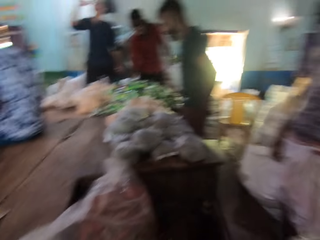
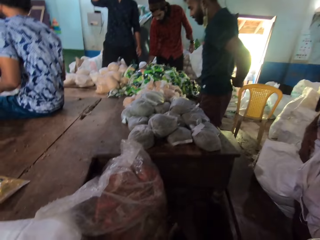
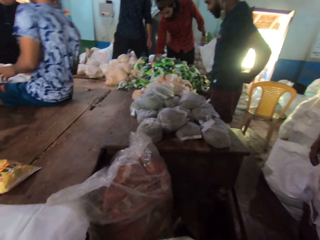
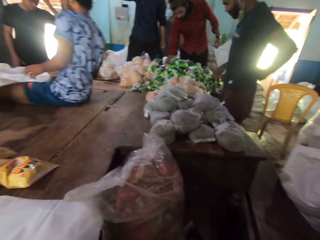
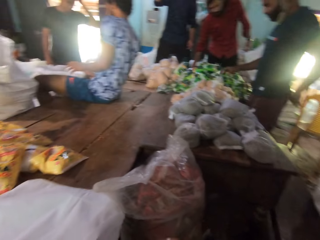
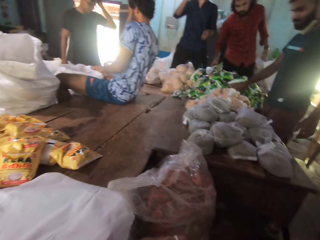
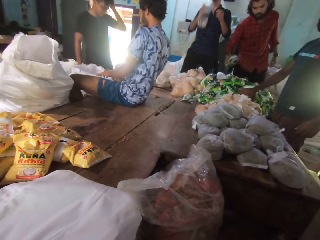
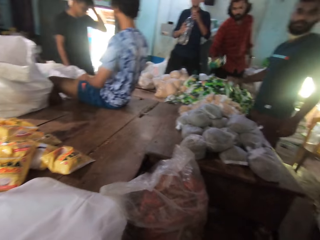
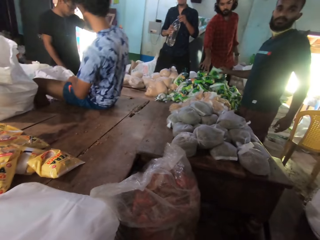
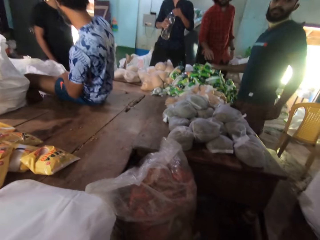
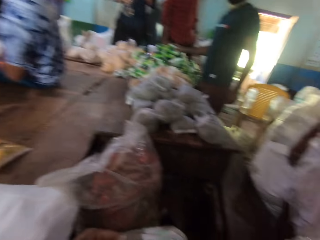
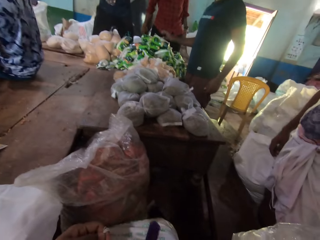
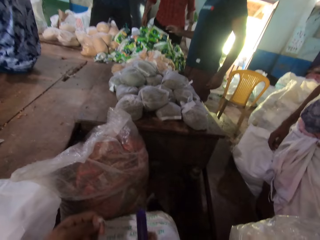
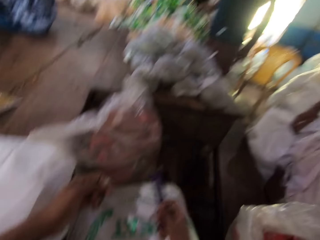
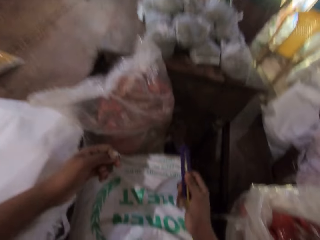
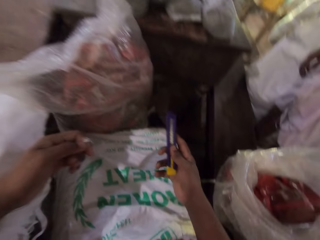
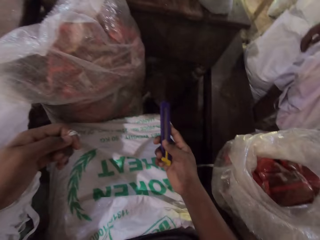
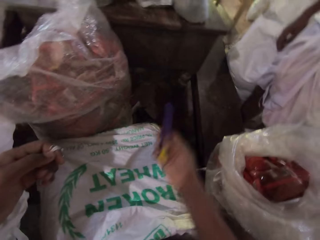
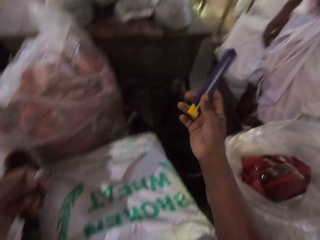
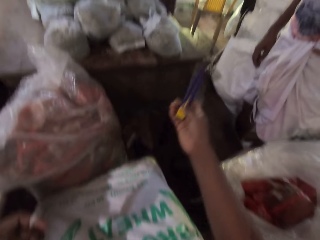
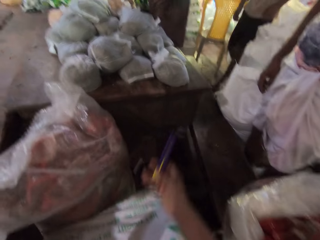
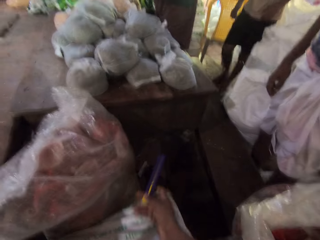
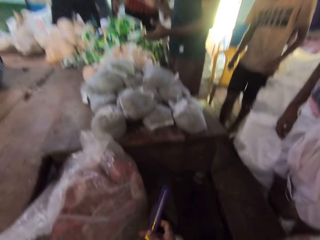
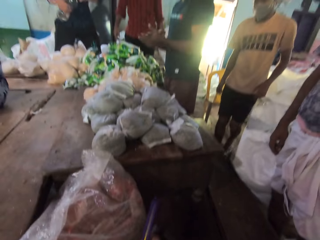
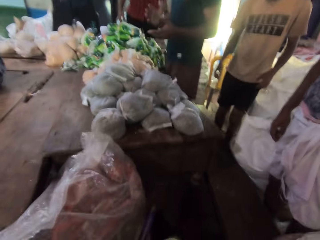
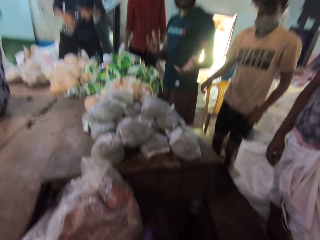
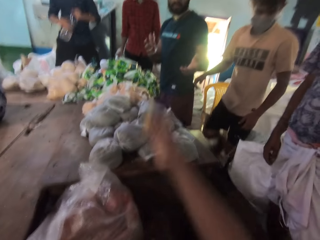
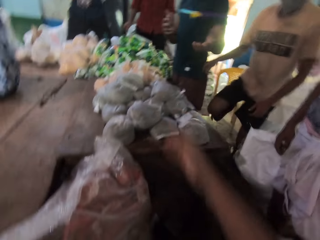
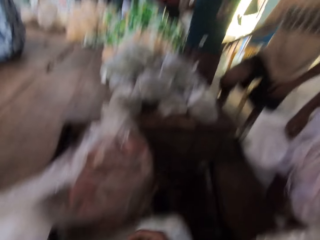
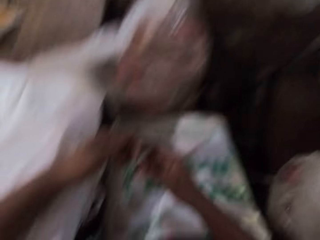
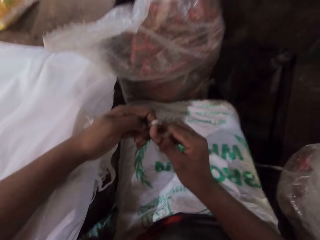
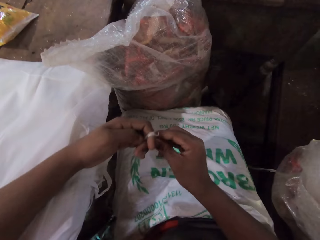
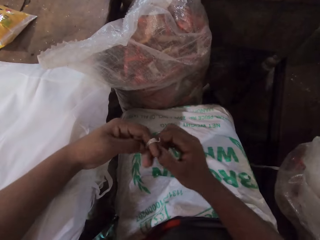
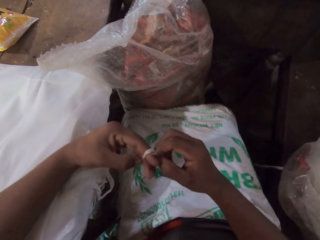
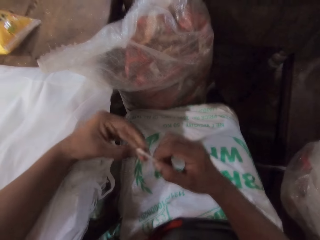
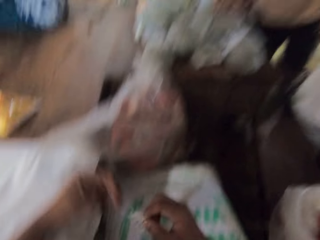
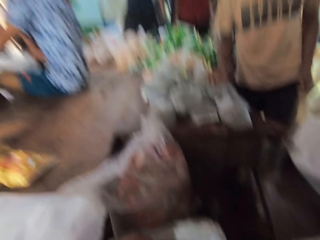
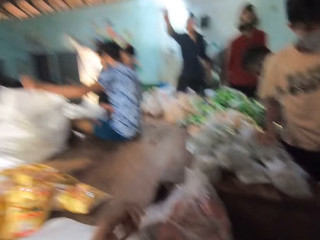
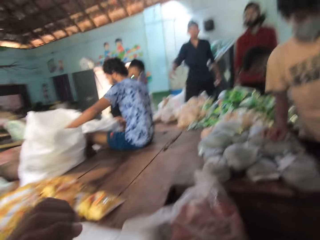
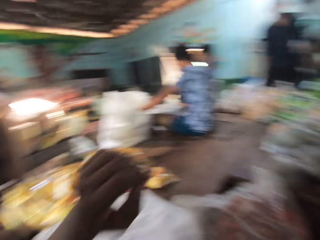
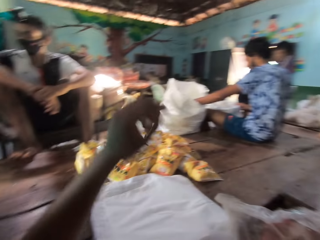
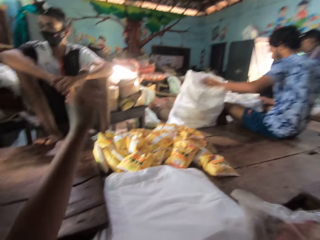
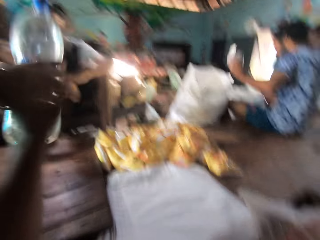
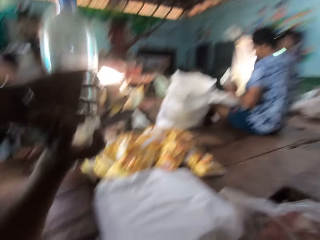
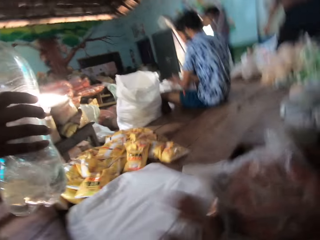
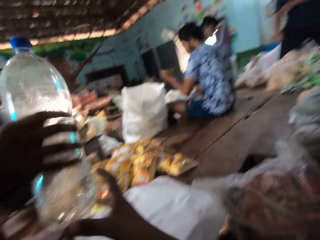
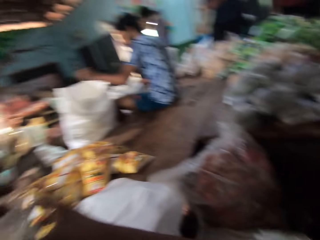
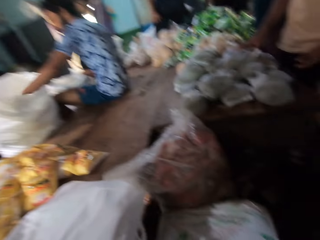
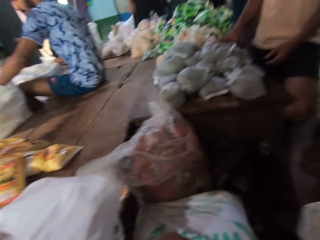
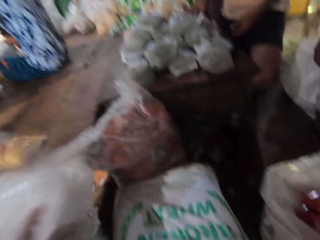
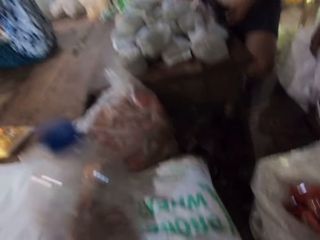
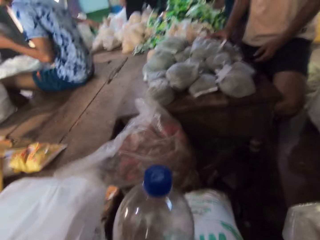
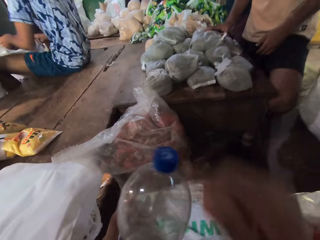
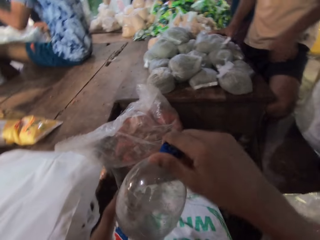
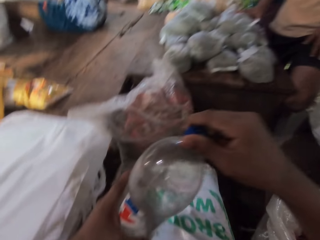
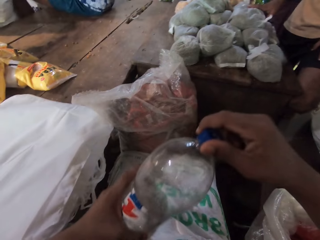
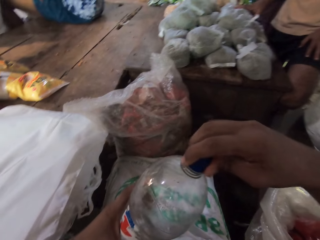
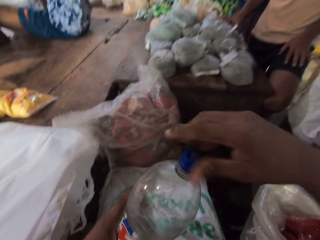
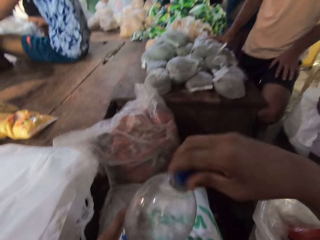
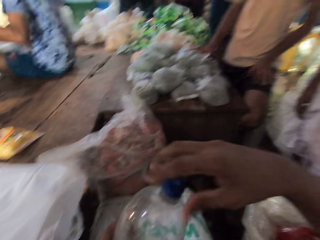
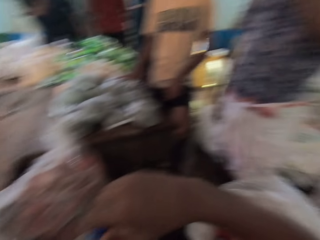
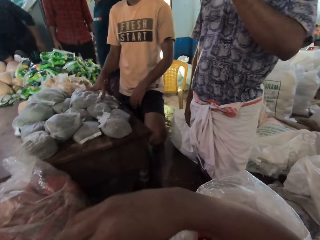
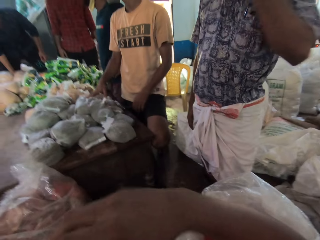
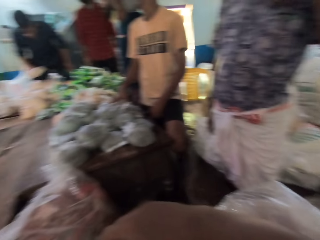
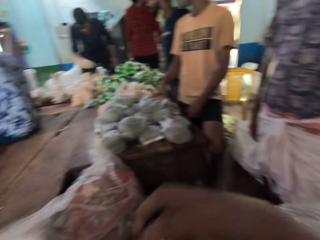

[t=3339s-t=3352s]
A man picks a food item from the table with his right hand. The man drops the food item on the table with his right hand. Another man touches a food item on the table with his right hand. The other man interacts with the camera wearer. The camera wearer throws the boxcutter to the other man with his right hand. A third man hands the camera wearer a bottle with his right hand. The camera wearer takes the water bottle from the third man with his right hand. He holds the bottle with his left hand. He opens the bottle cover with his right hand.

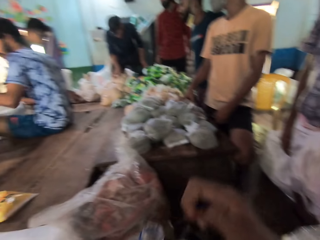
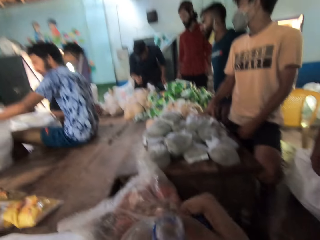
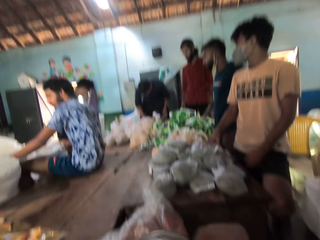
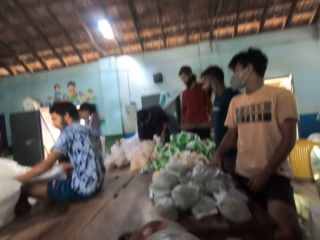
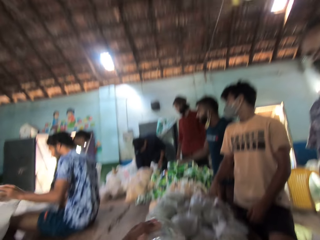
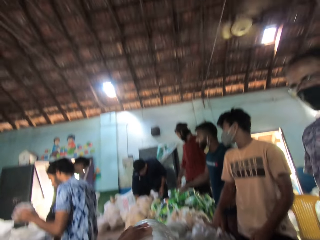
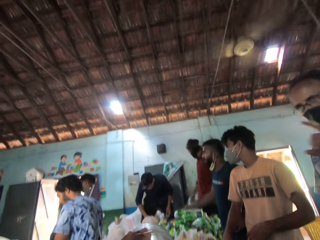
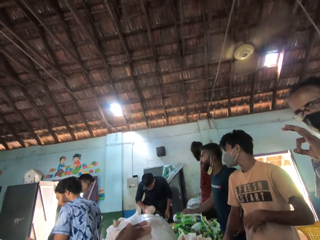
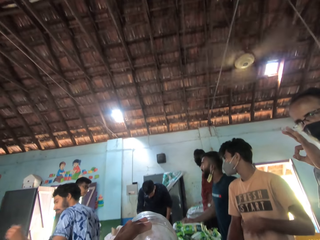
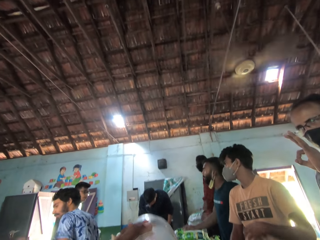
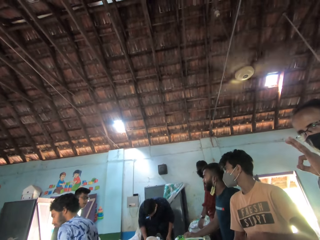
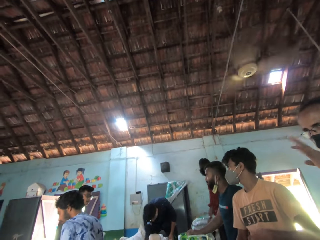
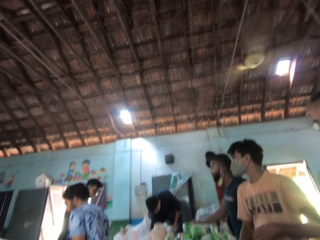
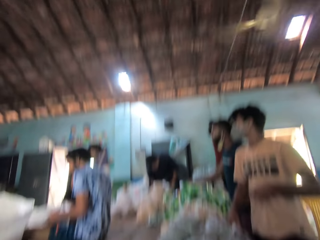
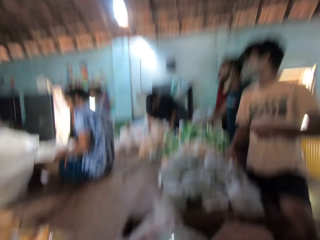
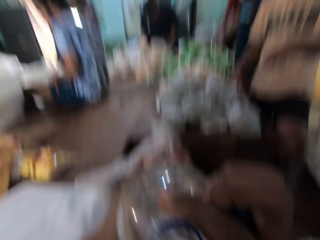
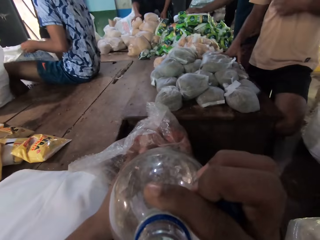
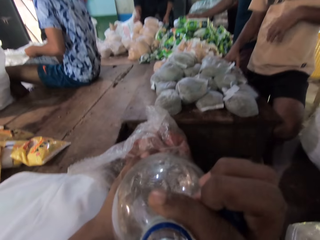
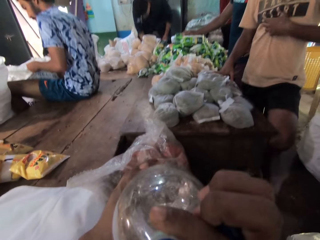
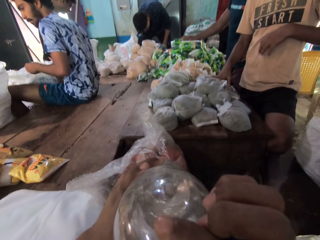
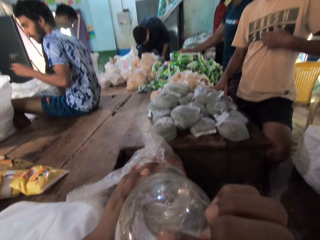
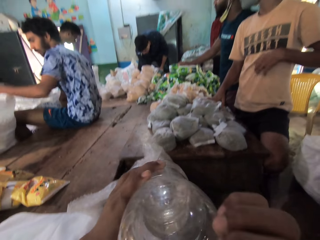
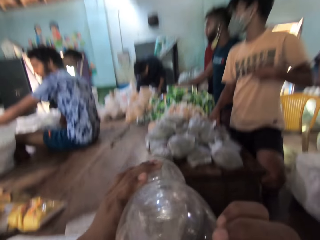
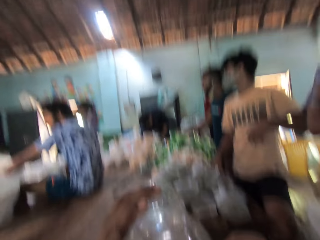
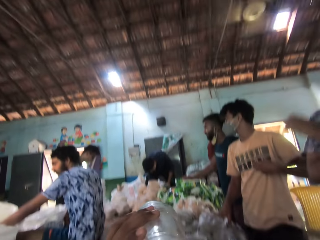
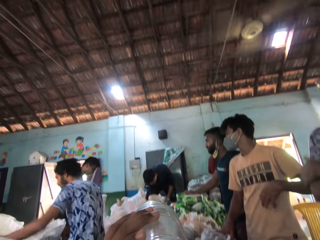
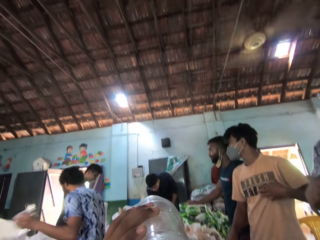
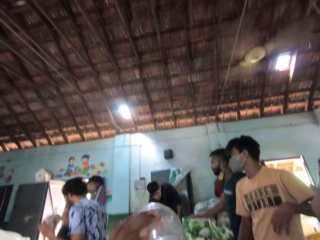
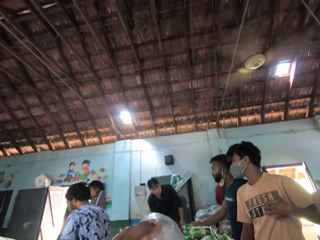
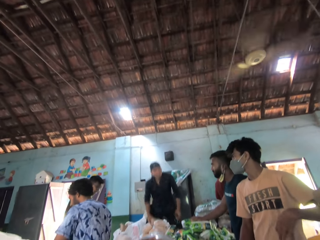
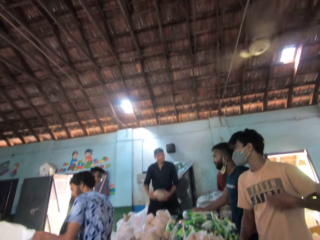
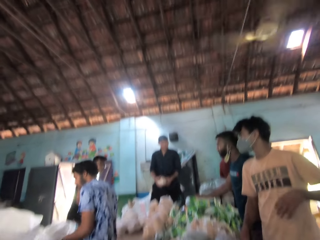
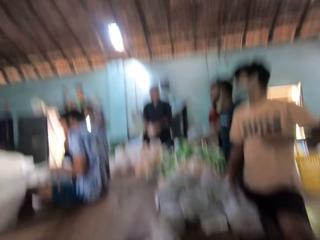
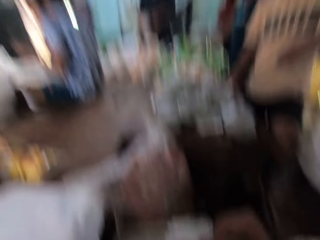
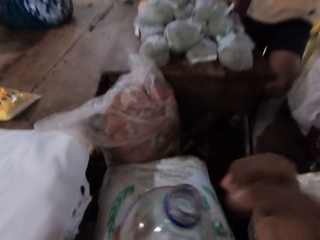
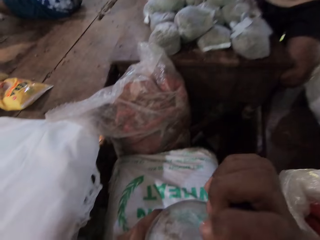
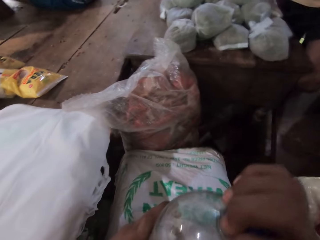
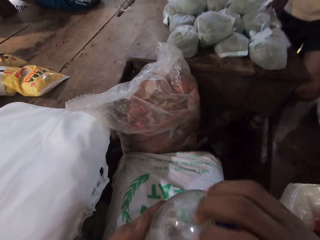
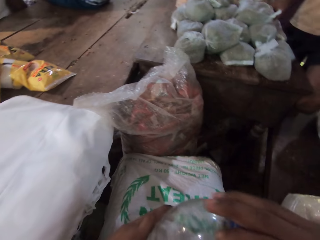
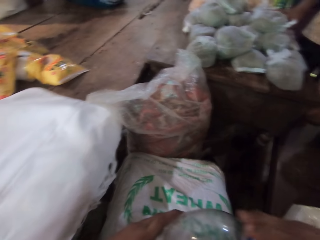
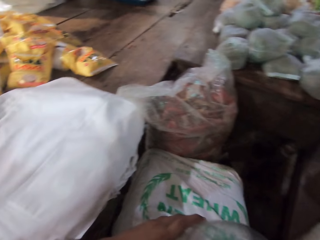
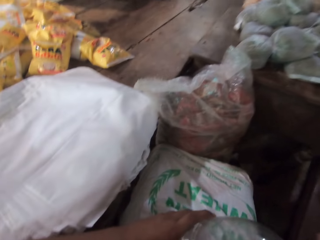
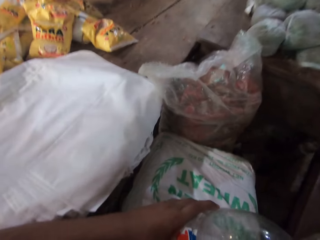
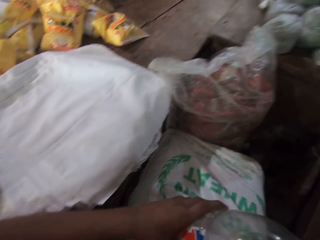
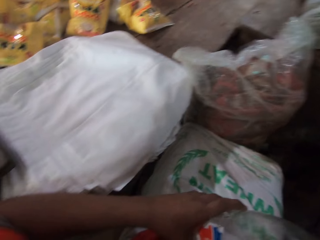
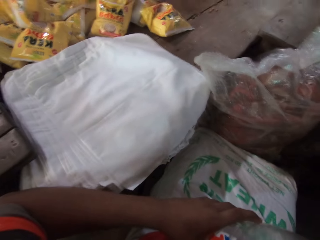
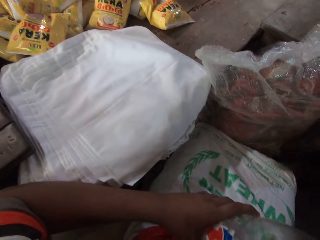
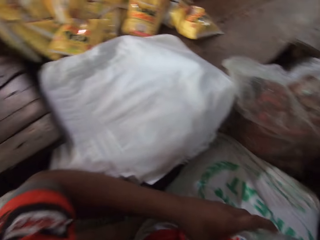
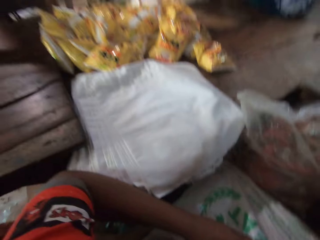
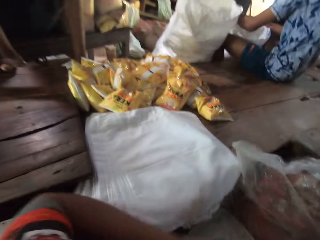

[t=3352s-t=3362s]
The camera wearer drinks water from the bottle with both hands. A man transfers food items from a sack on the floor to the sack with his left hand. Another man picks a food item from a sack with his right hand. The camera wearer closes the bottle cover with his right hand.
